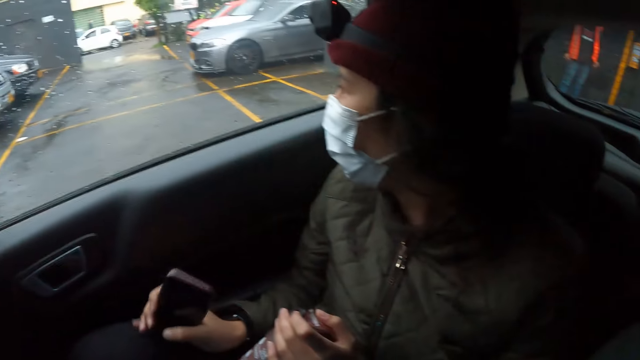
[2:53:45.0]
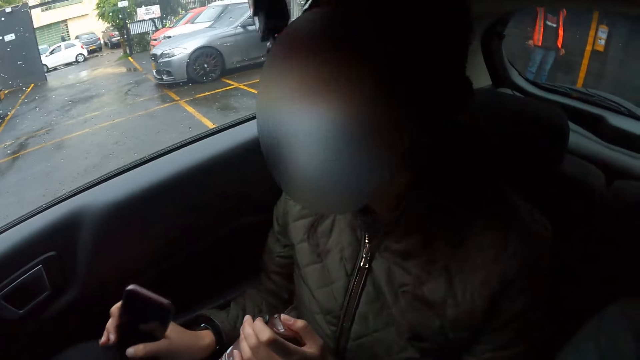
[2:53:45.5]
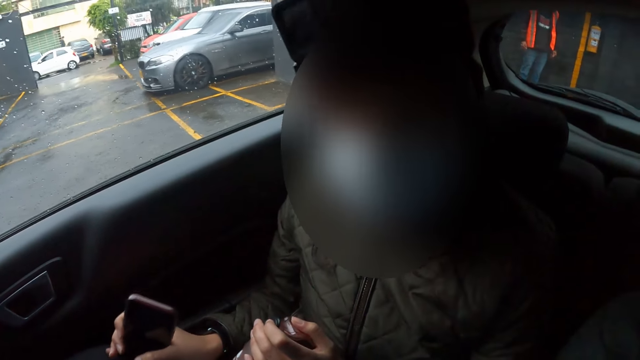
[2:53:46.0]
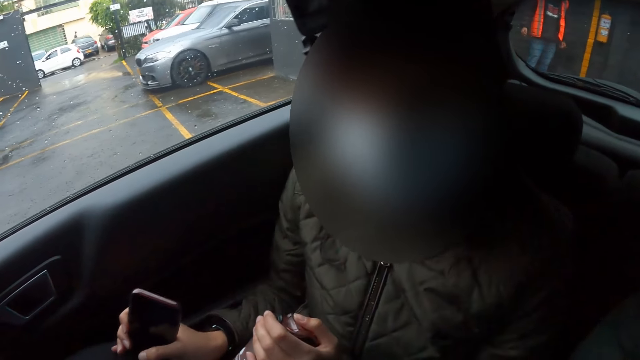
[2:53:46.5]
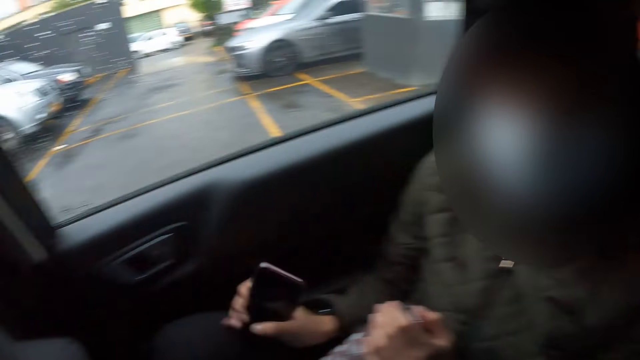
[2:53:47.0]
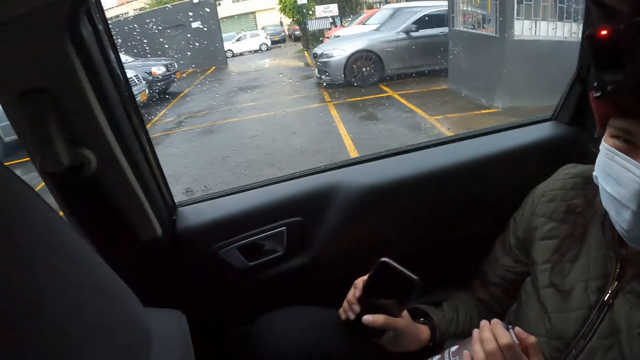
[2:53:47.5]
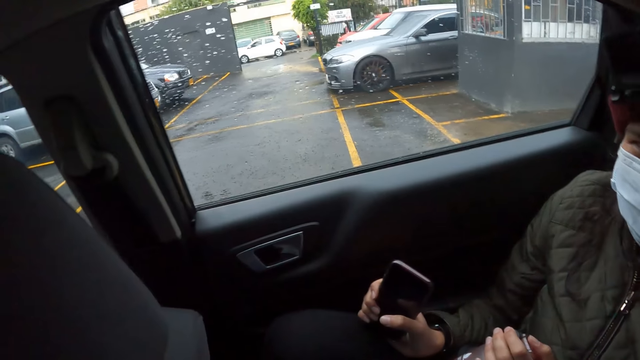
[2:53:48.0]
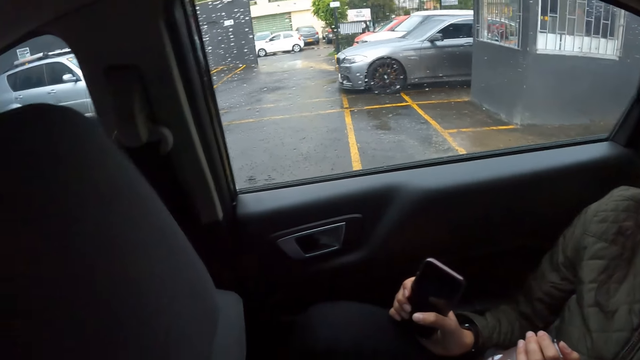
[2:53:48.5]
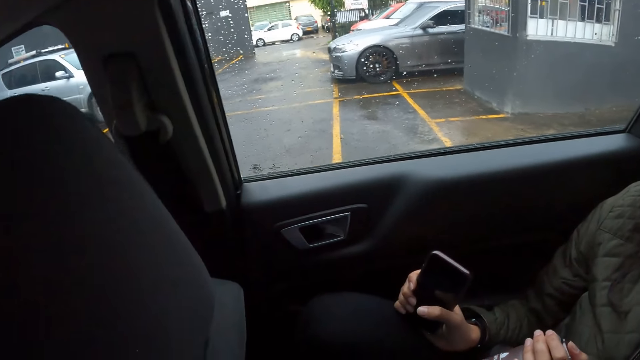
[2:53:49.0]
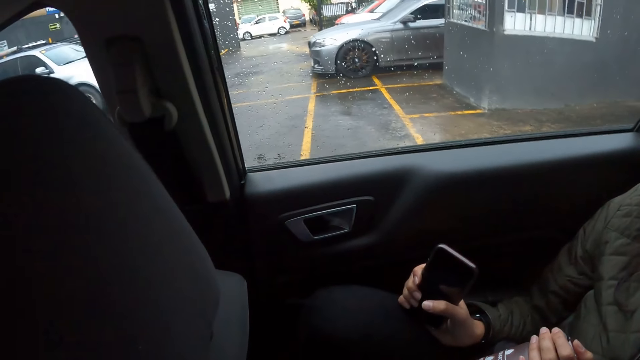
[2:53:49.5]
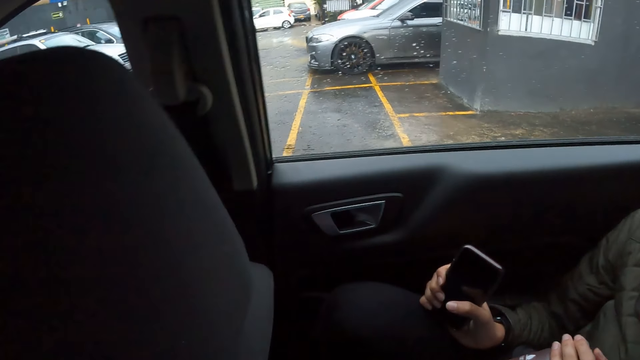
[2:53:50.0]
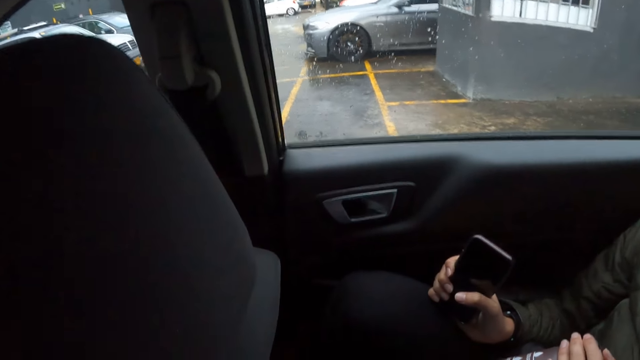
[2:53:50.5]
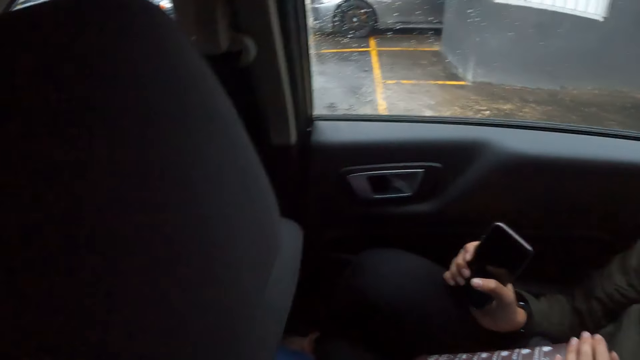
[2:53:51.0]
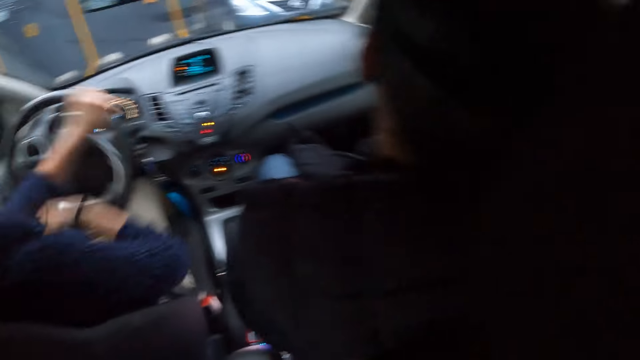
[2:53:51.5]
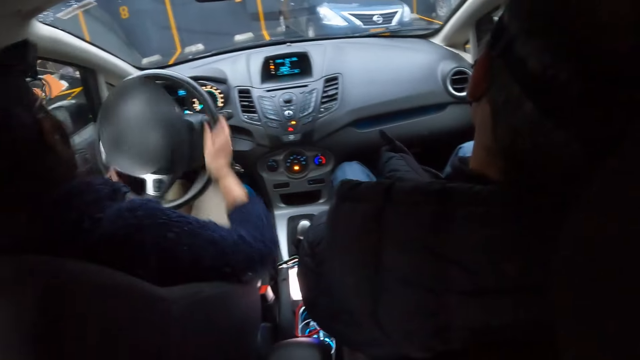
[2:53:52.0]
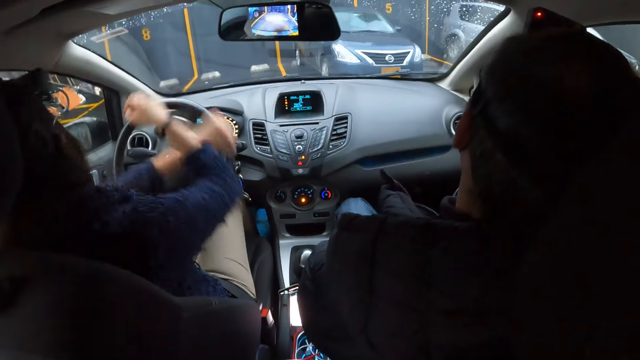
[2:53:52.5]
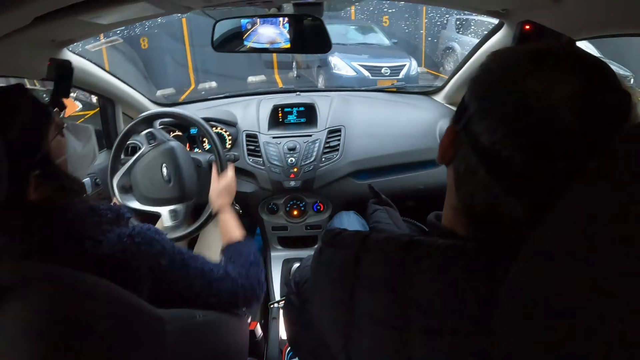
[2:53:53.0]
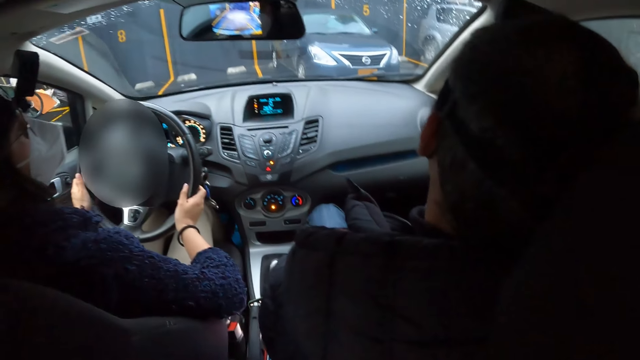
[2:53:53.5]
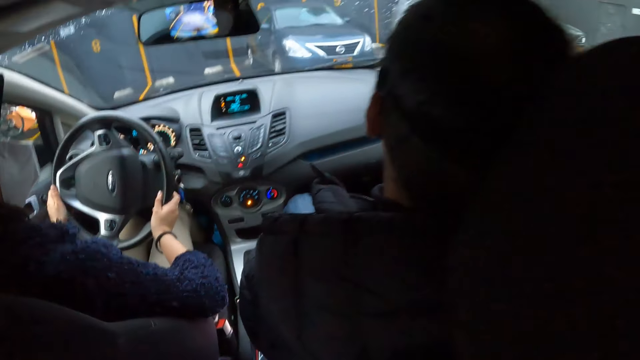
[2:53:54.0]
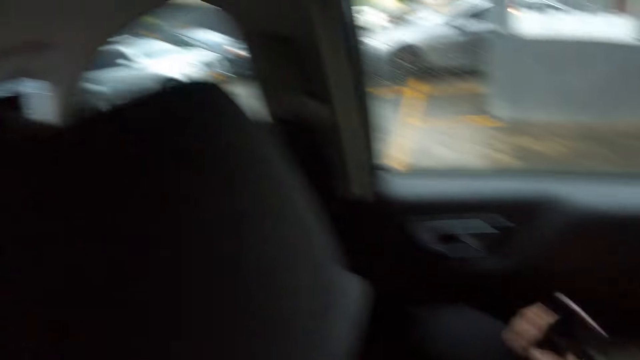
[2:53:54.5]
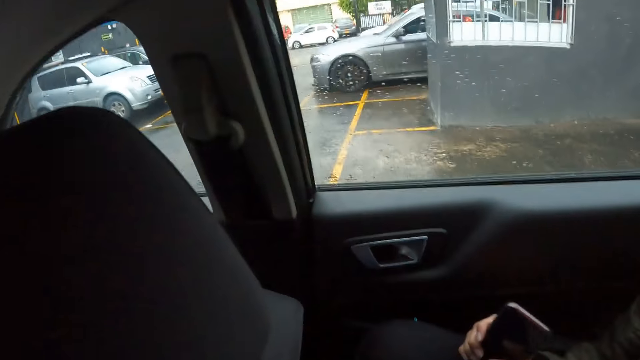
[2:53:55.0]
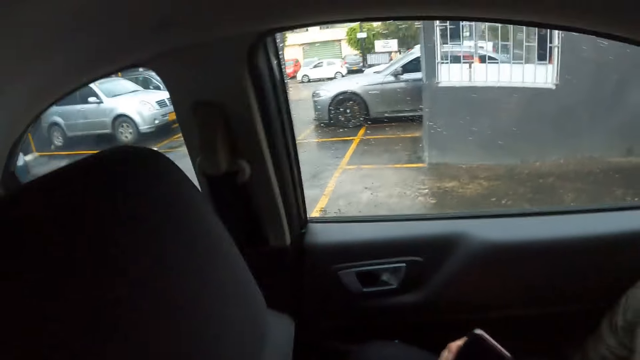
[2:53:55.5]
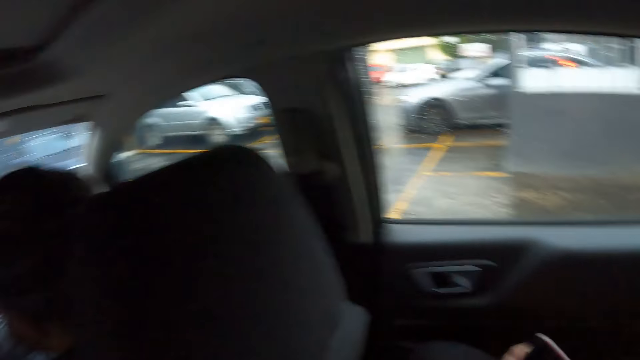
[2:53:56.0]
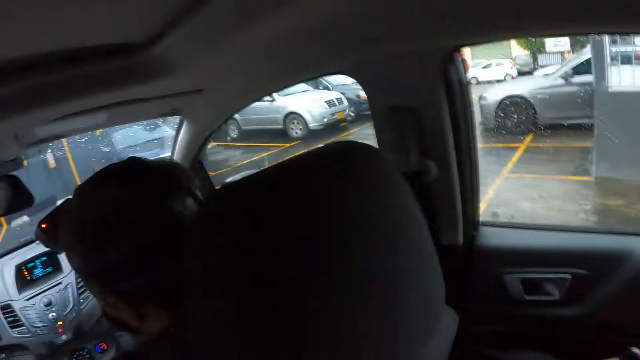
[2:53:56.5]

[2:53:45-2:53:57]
The camera wearer interacts with a woman.

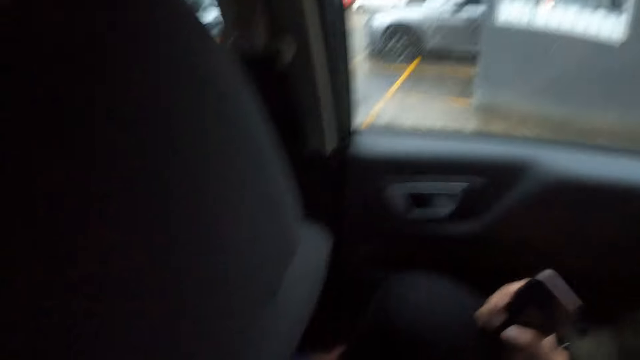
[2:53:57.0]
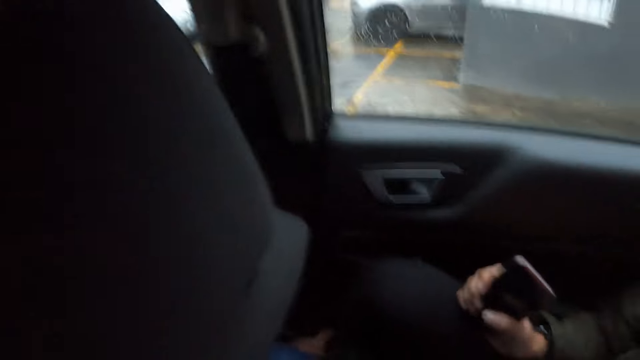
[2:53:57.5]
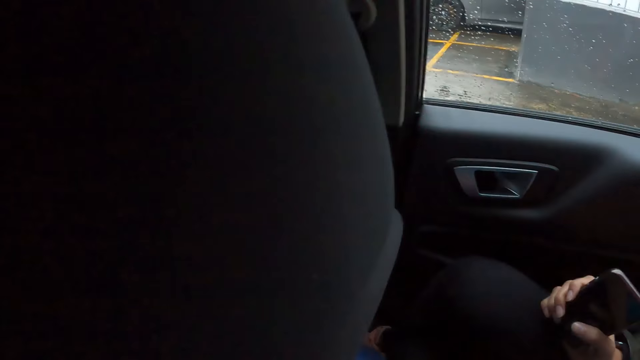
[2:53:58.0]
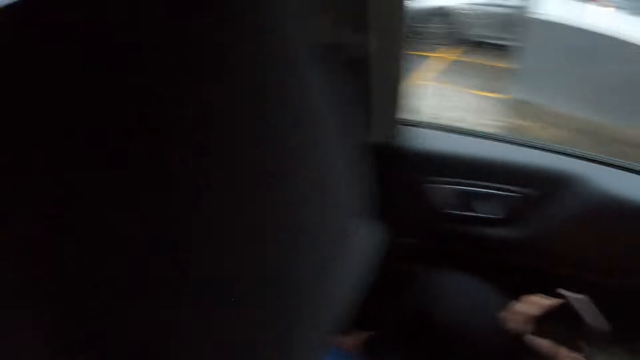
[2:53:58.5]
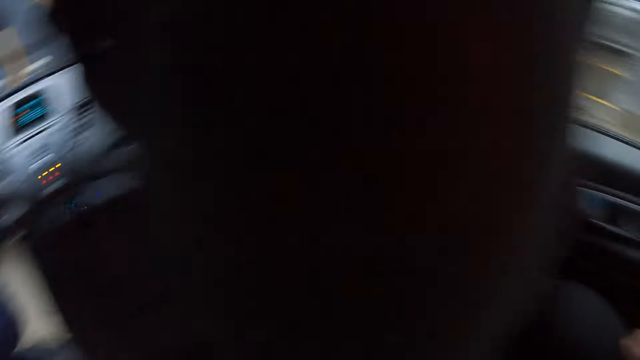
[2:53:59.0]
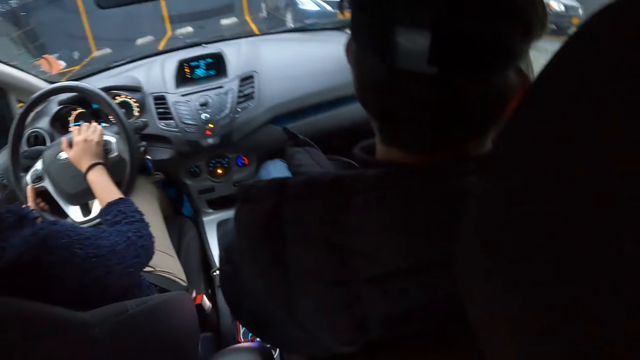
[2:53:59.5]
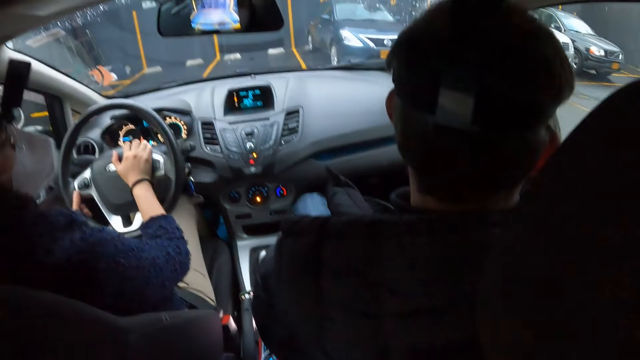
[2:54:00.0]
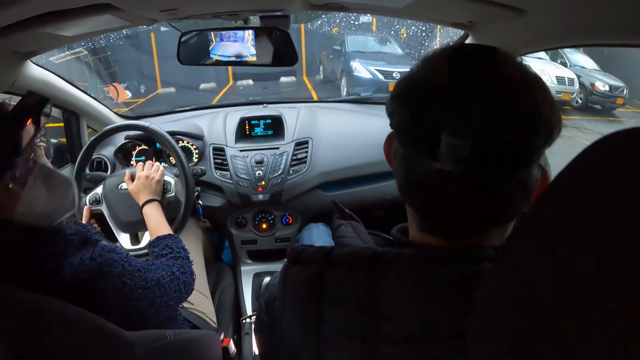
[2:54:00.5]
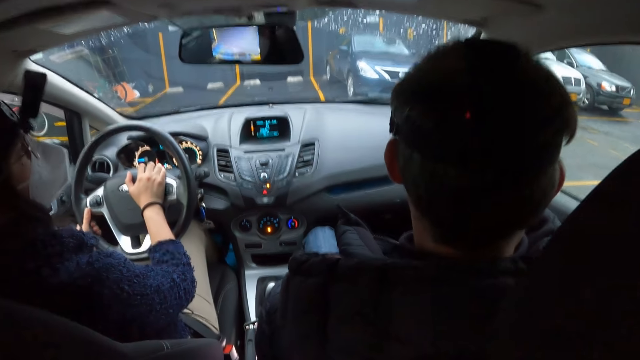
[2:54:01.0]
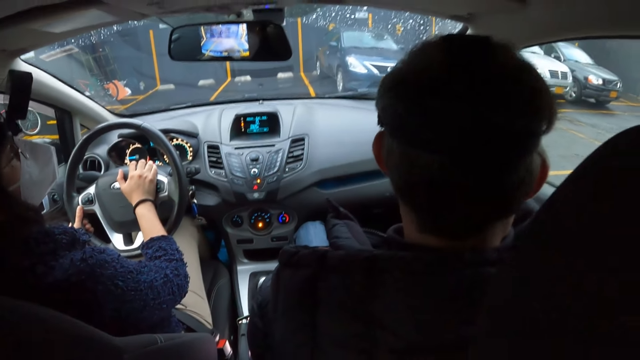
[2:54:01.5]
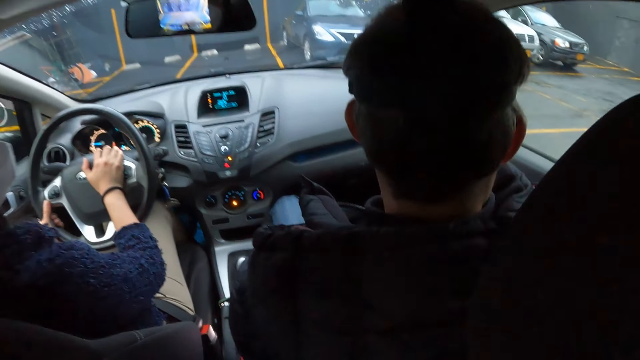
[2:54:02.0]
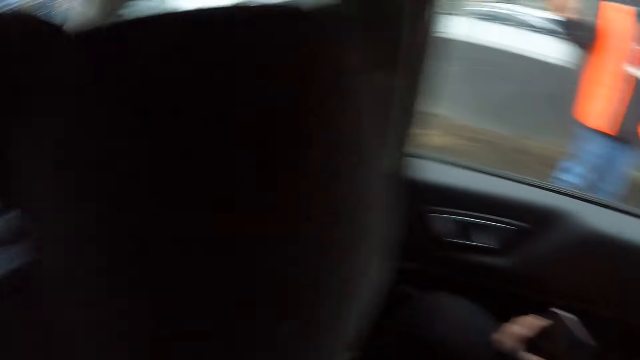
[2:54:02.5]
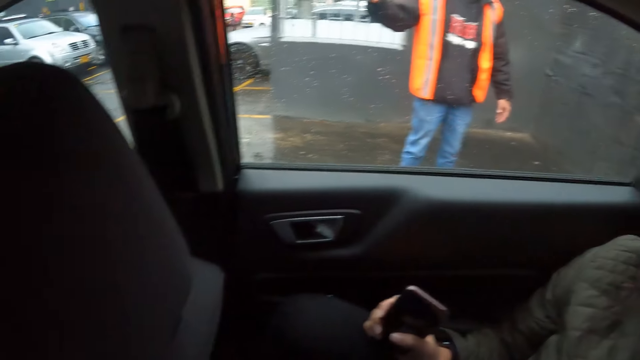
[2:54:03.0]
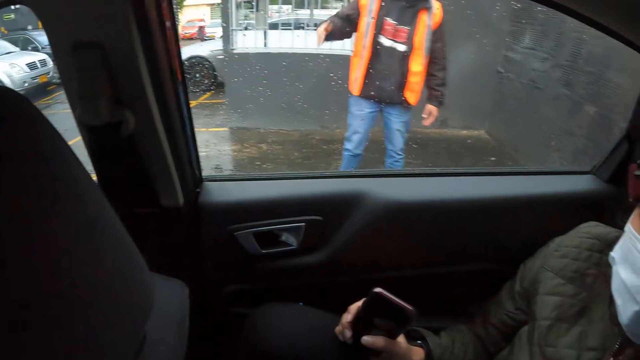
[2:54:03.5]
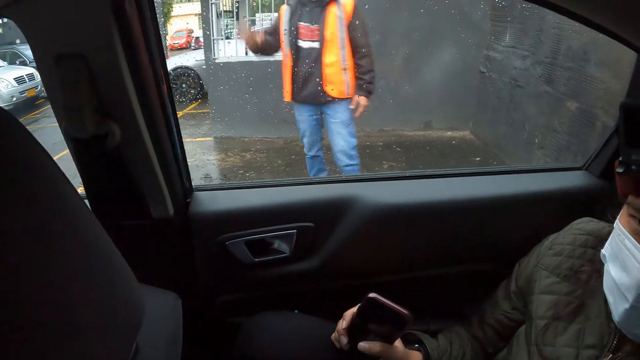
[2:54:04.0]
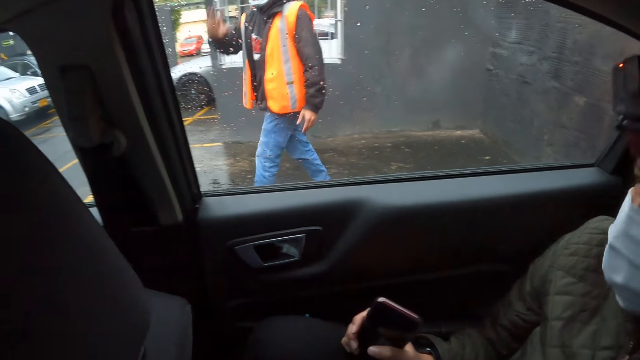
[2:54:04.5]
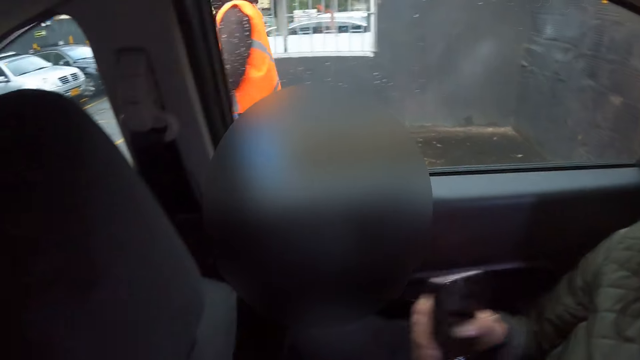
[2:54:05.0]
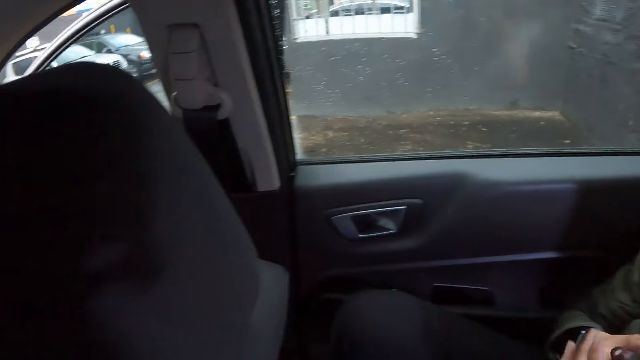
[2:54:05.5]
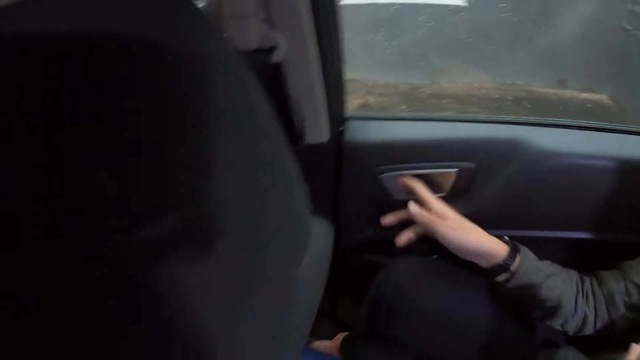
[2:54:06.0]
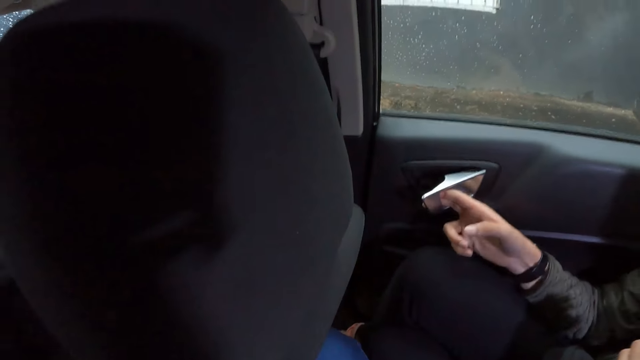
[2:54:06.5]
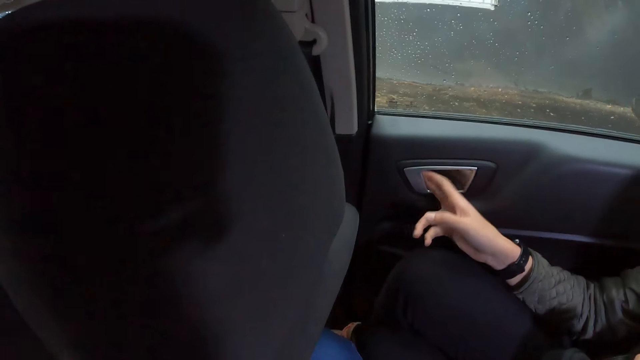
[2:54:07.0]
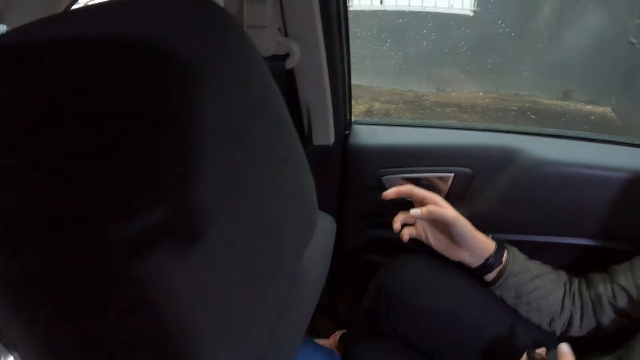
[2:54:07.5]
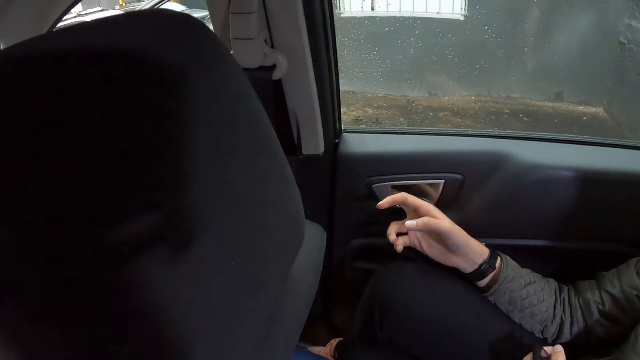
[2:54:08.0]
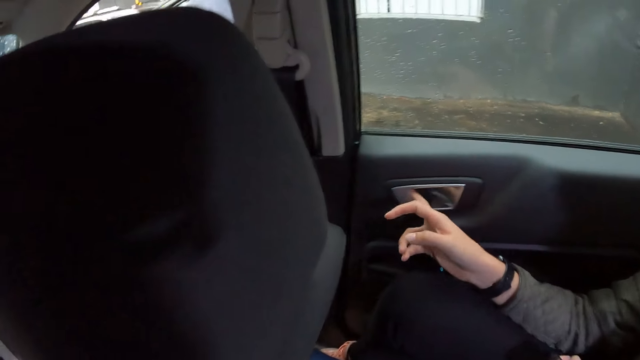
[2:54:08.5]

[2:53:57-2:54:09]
A woman parks the car. Another woman opens the car door with her right hand.
